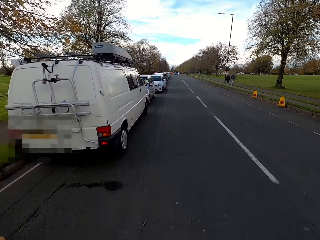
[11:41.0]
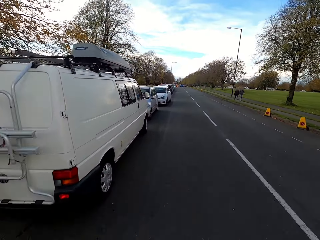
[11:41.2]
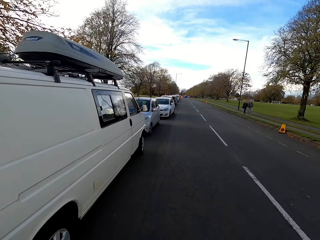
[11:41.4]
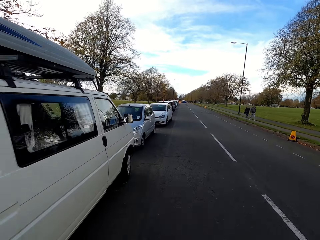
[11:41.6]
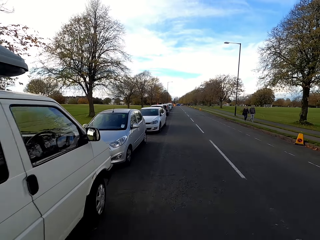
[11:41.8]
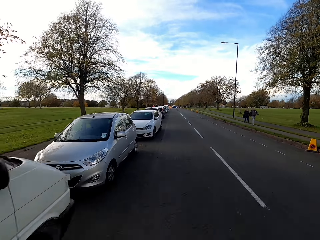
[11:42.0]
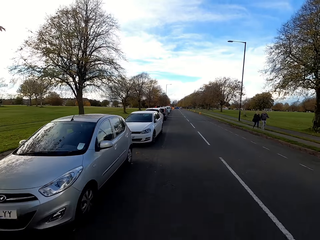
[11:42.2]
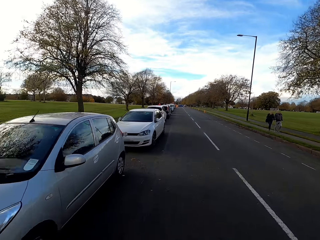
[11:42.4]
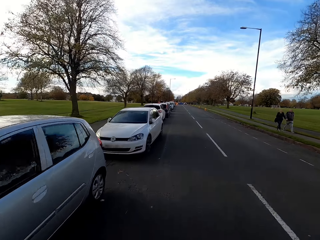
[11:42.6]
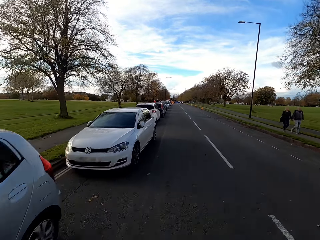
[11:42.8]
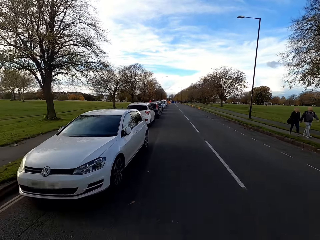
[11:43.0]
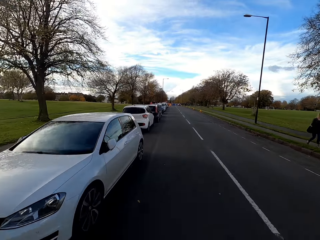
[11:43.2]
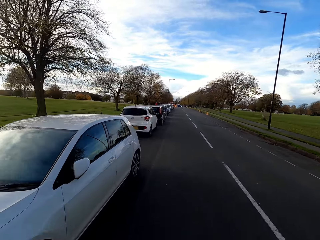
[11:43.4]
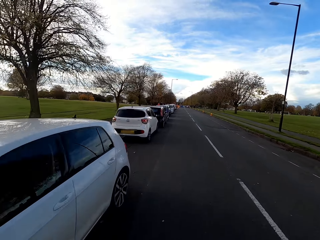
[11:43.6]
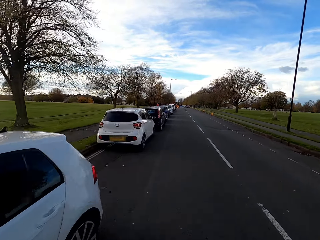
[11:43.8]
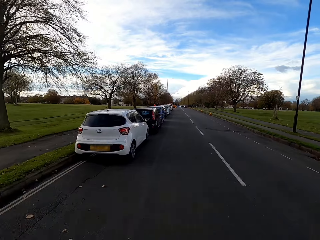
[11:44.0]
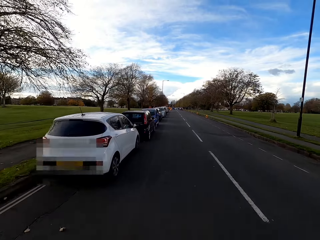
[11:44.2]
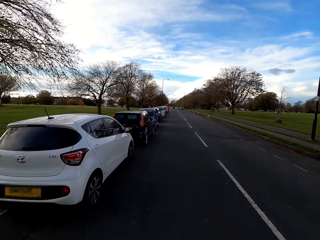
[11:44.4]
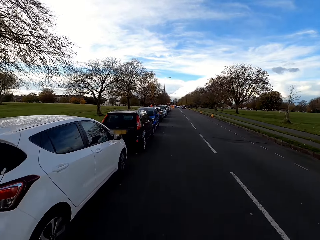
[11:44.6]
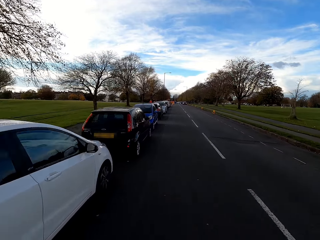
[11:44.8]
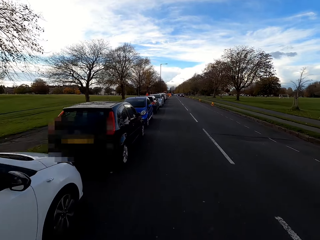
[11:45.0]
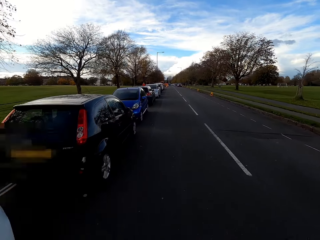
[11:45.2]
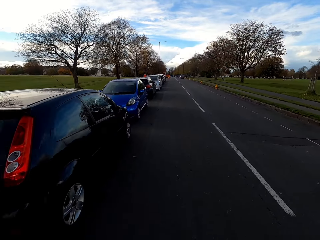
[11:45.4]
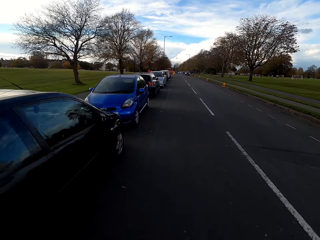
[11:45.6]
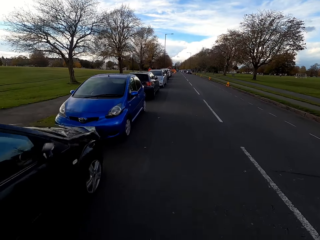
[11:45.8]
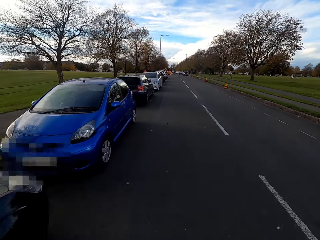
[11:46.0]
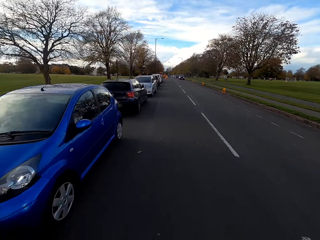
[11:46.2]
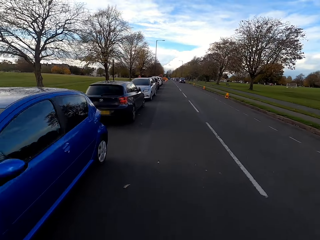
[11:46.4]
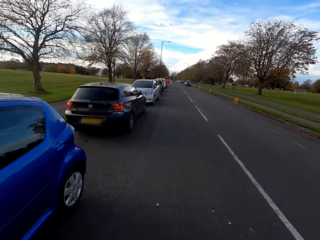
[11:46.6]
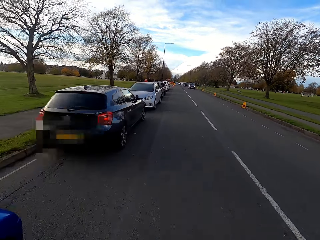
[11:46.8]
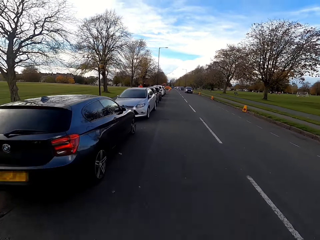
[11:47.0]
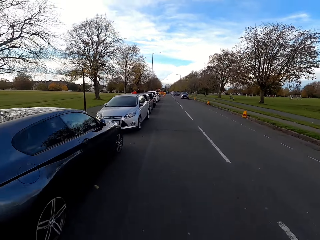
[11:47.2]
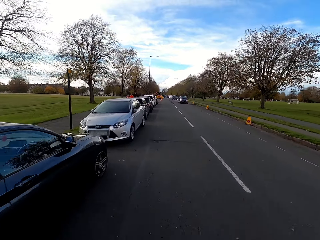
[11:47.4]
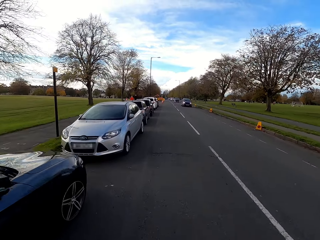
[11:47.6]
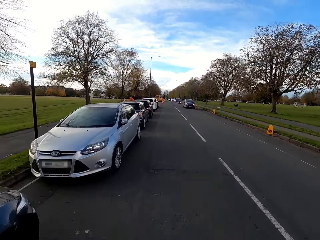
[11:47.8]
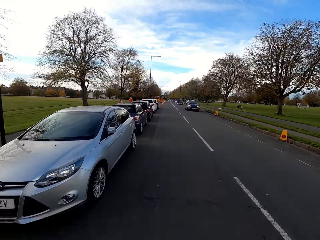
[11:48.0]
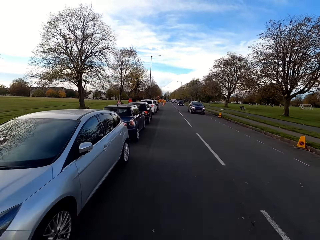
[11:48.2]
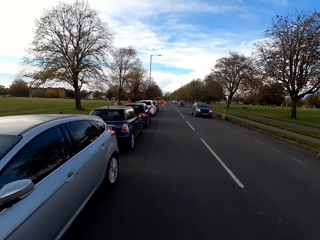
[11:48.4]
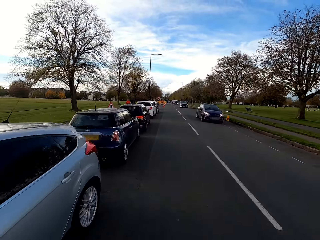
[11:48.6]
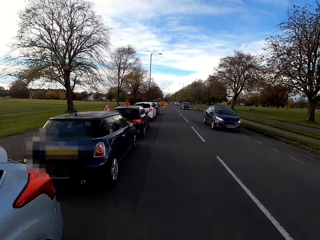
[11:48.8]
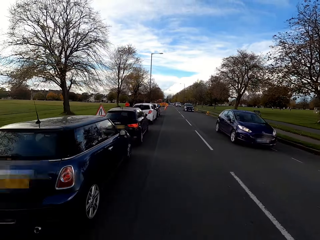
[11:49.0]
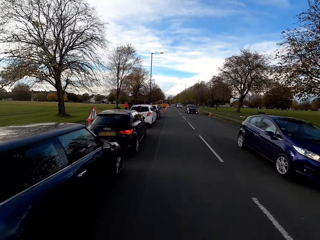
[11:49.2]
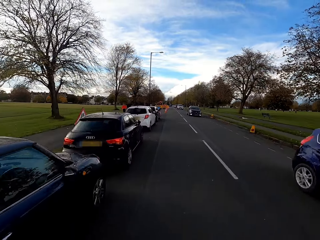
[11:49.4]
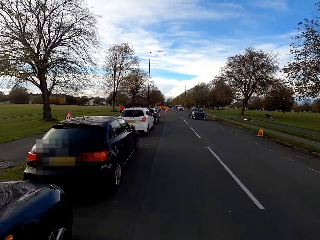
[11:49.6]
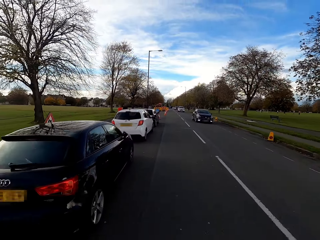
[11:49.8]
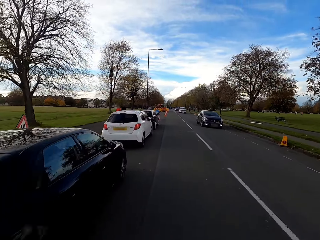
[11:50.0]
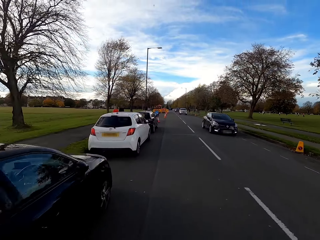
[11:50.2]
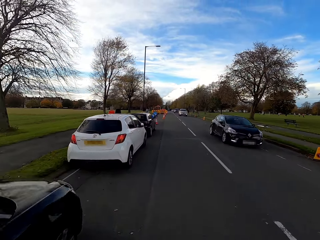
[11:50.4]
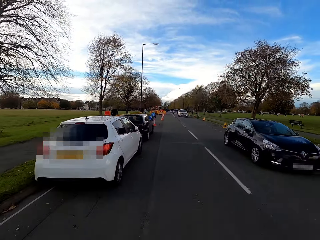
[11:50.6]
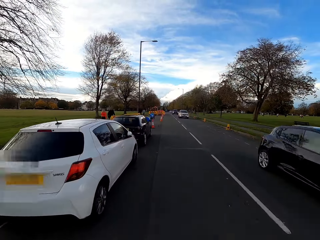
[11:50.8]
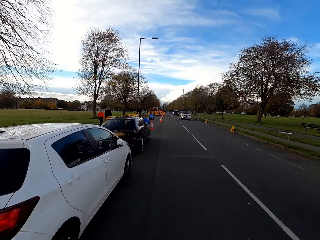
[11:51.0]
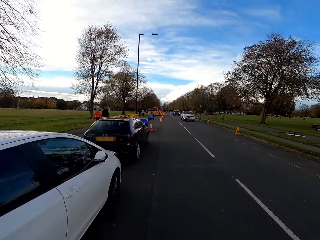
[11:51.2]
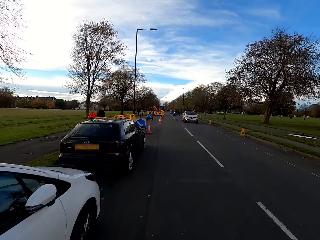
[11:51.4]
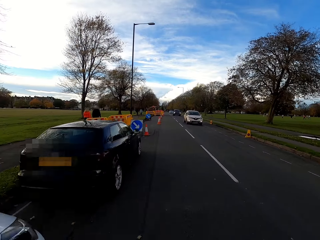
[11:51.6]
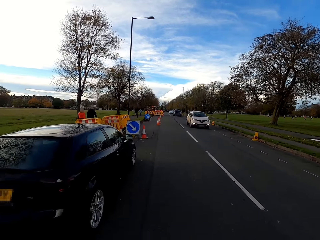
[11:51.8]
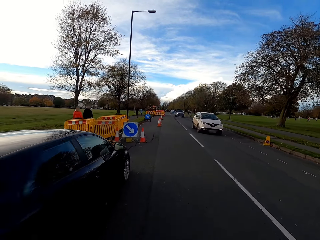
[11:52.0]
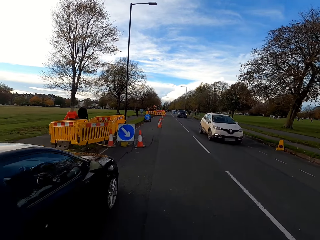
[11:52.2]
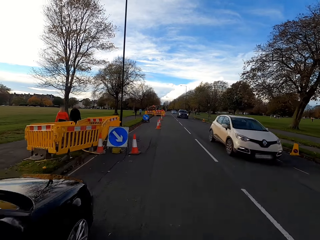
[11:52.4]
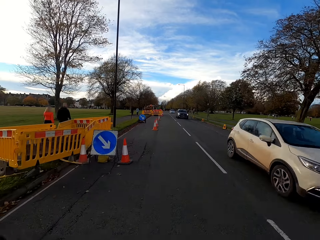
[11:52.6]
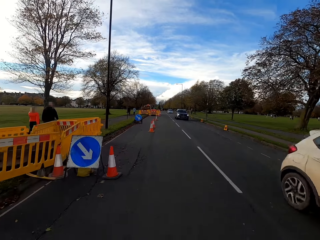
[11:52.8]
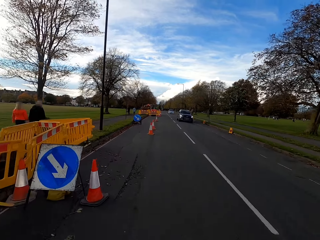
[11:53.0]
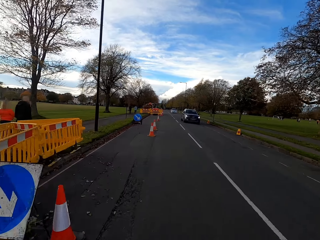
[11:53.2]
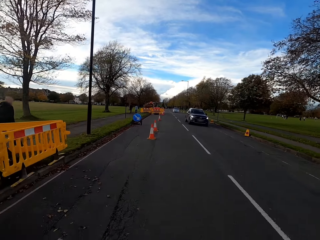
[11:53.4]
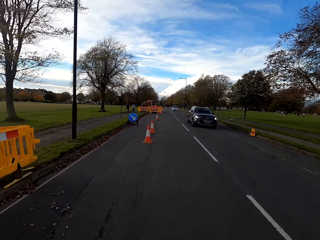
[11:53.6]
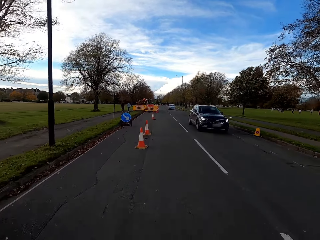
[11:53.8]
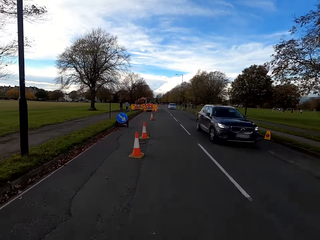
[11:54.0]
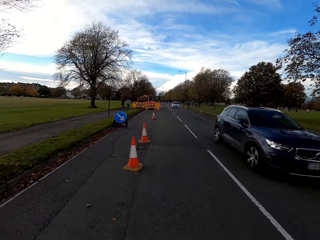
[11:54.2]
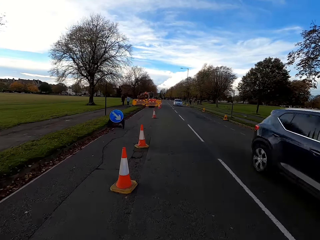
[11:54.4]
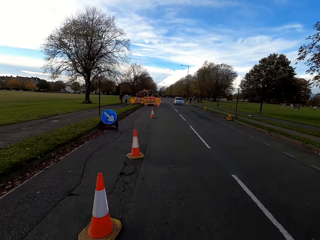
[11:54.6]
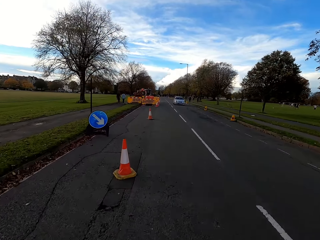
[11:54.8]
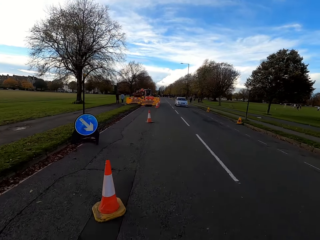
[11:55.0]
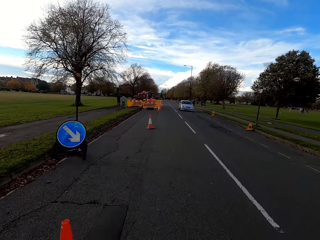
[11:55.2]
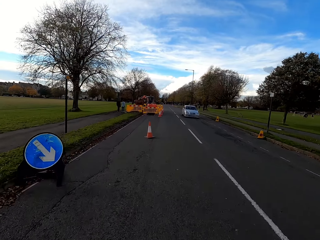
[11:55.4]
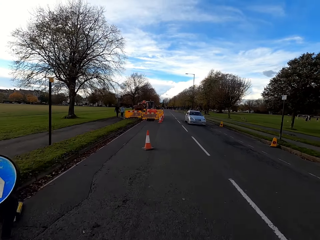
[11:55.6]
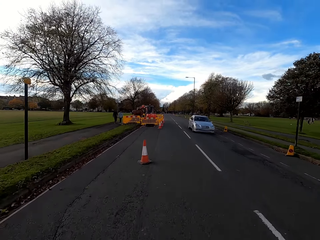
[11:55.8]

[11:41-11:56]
A black hatchback car drives past the camera wearer. A black car drives past the camera wearer. A white car drives past the camera wearer. A black SUV drives past the camera wearer.

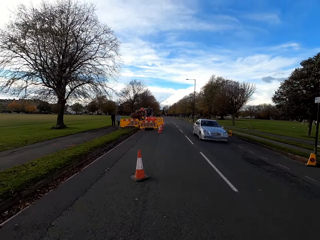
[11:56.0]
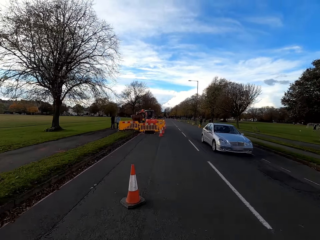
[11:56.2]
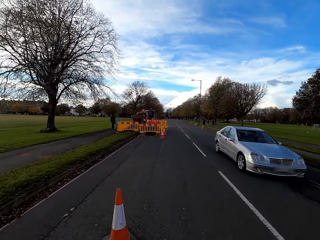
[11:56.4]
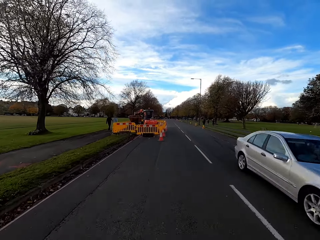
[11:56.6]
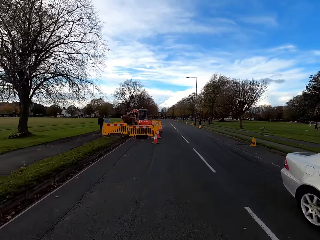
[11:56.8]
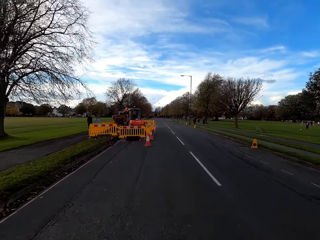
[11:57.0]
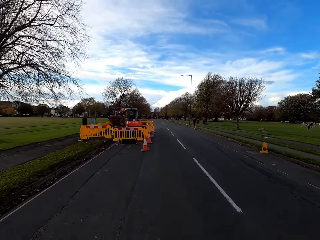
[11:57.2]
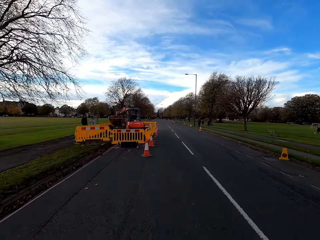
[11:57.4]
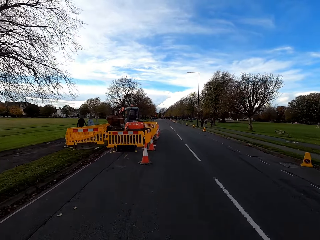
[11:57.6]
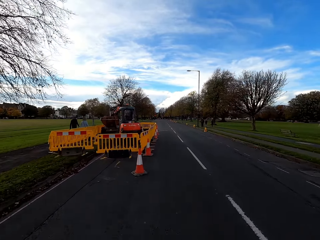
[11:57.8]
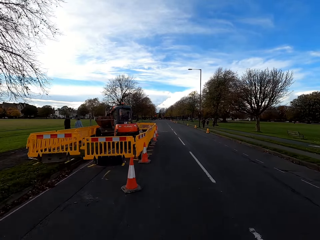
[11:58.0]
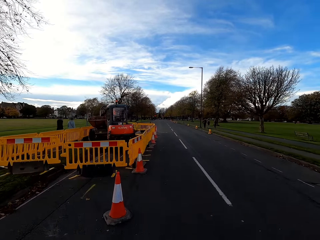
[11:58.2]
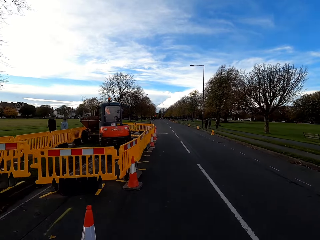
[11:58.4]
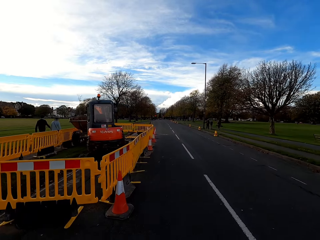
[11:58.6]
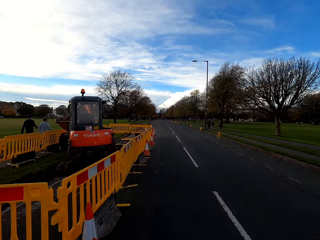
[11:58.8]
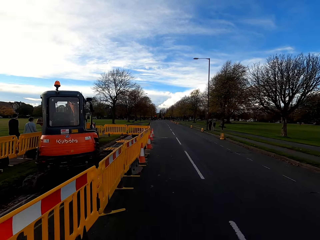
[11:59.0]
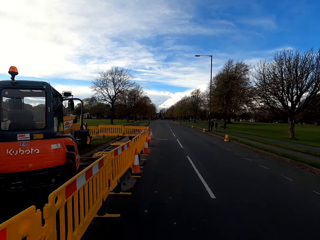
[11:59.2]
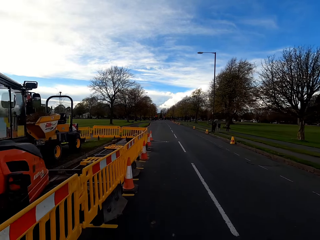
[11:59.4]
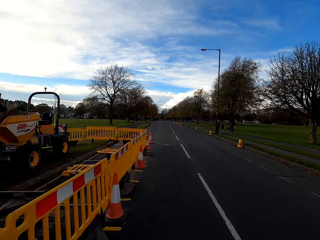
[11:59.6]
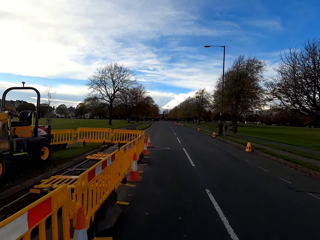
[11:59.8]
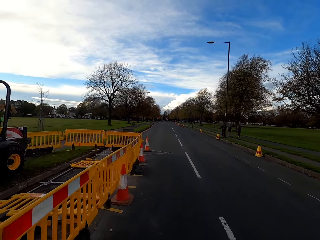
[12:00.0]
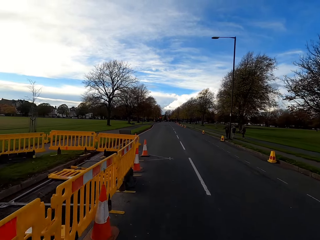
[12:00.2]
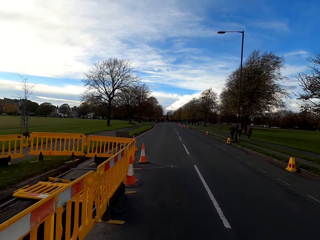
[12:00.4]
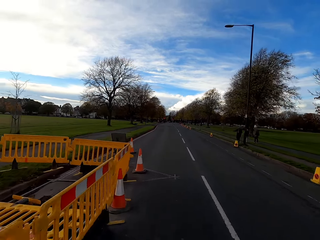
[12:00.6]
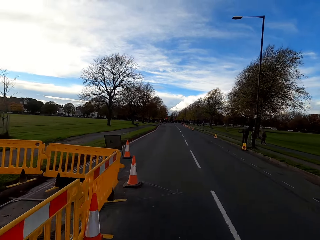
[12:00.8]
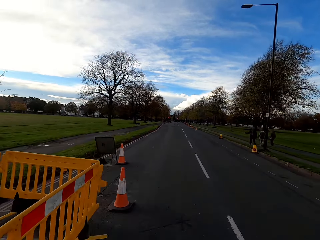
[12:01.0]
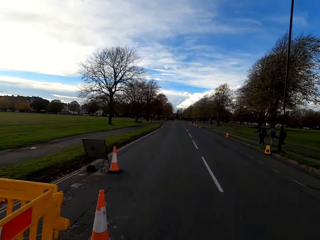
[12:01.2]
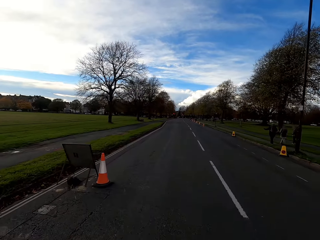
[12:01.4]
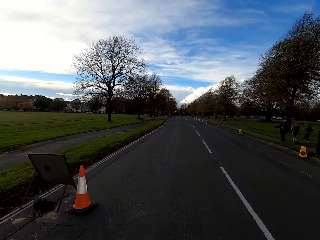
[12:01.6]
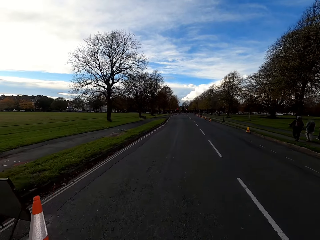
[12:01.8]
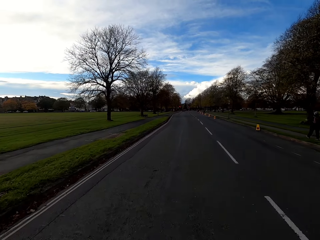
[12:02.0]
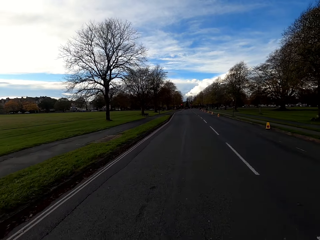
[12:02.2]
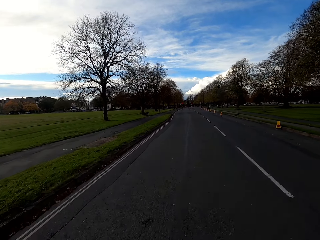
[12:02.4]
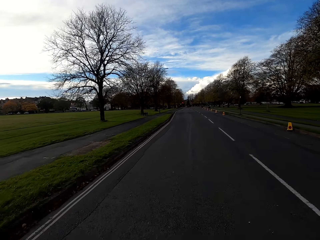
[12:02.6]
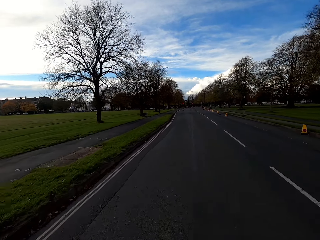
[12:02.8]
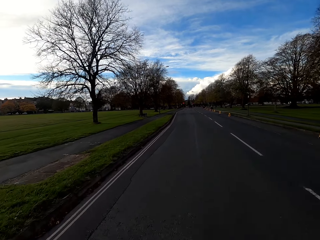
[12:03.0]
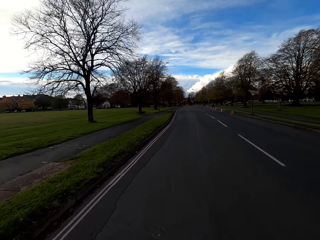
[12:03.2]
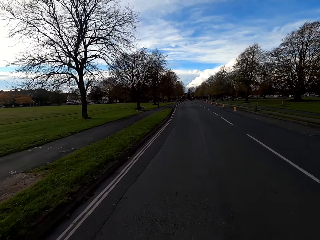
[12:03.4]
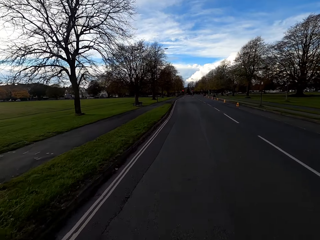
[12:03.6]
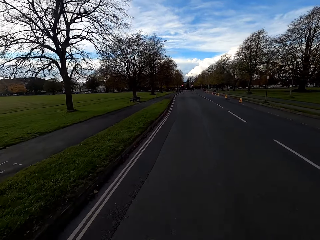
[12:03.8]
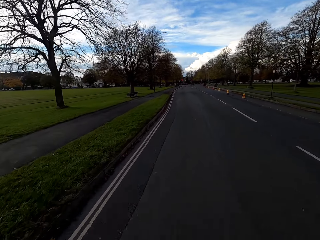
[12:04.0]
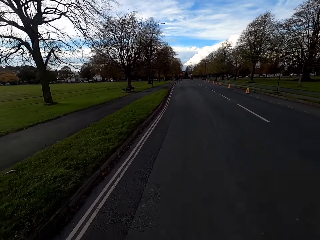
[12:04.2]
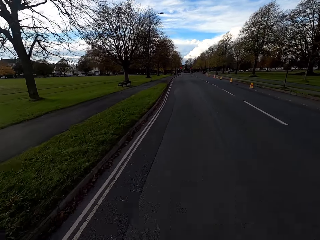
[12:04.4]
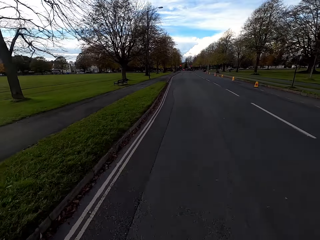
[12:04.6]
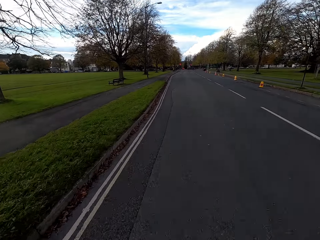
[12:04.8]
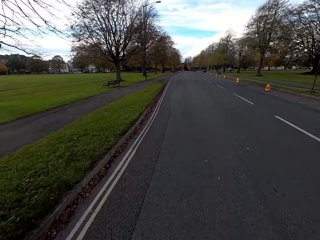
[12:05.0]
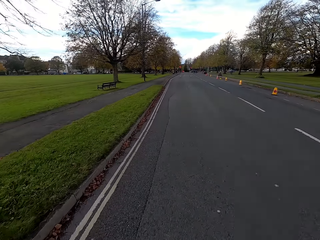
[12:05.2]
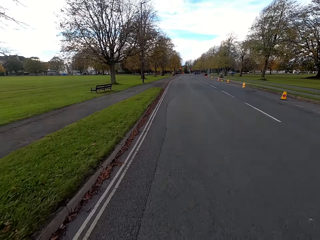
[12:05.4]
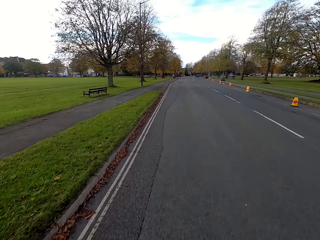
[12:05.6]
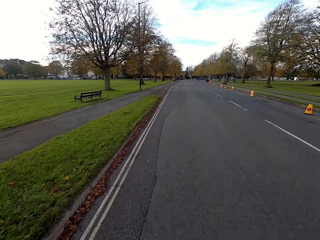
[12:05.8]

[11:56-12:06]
A grey sedan car drives past the camera wearer. The camera wearer rides past a tractor cordoned off by the road with the bicycle.
